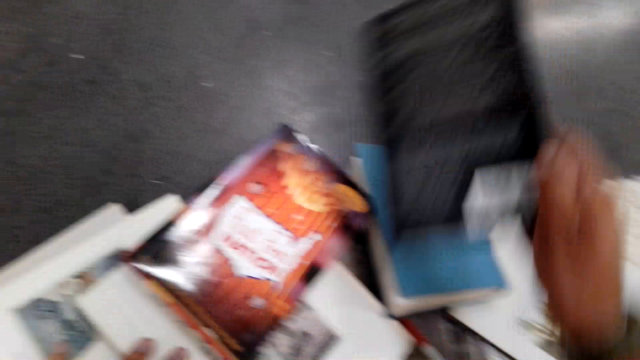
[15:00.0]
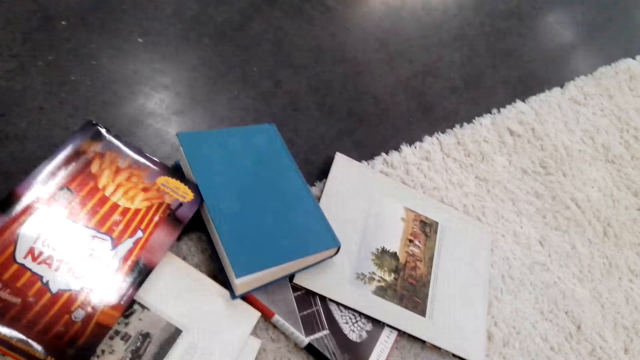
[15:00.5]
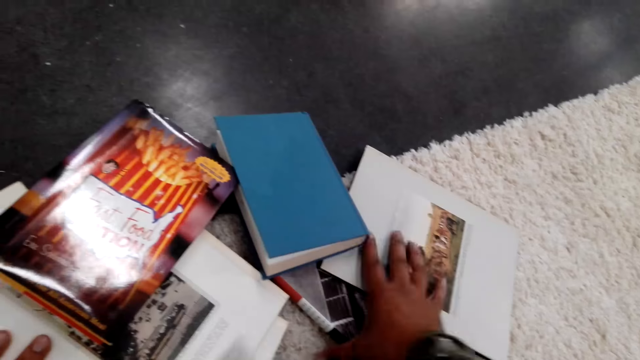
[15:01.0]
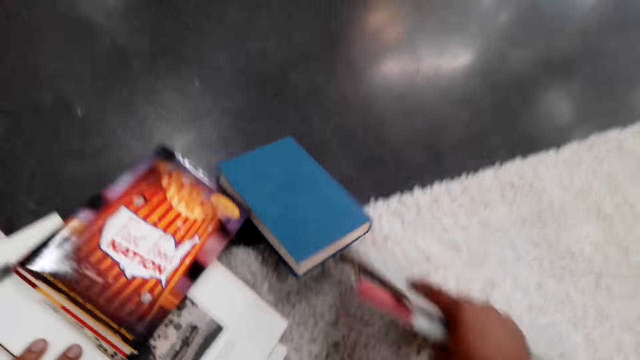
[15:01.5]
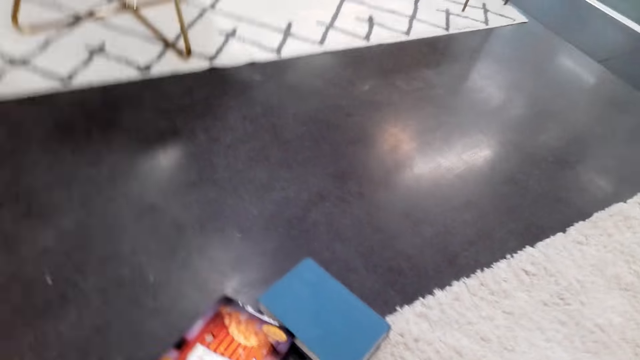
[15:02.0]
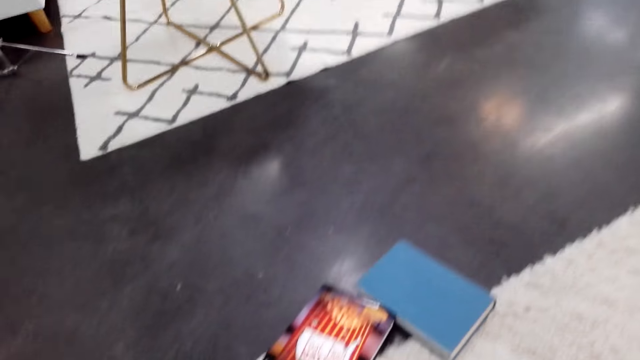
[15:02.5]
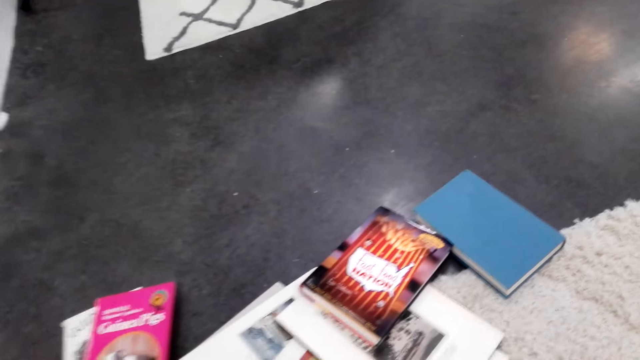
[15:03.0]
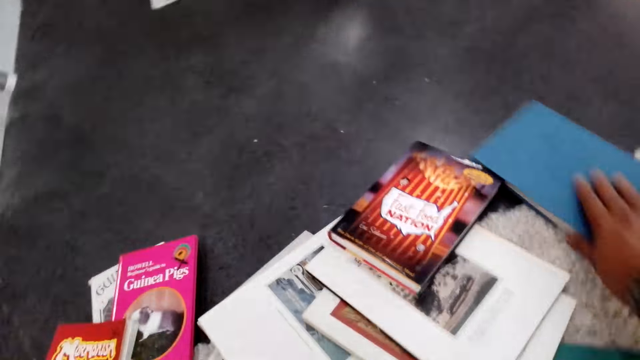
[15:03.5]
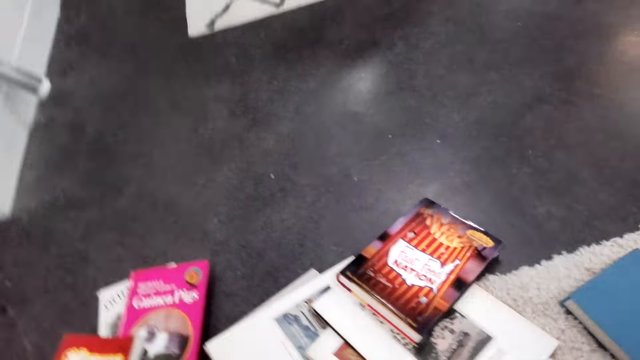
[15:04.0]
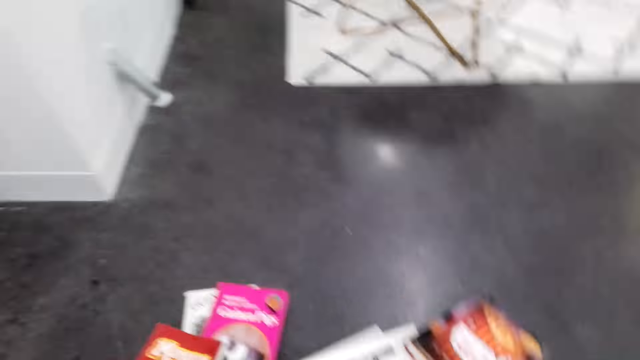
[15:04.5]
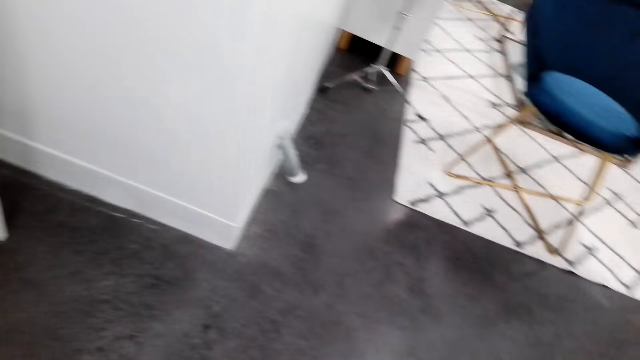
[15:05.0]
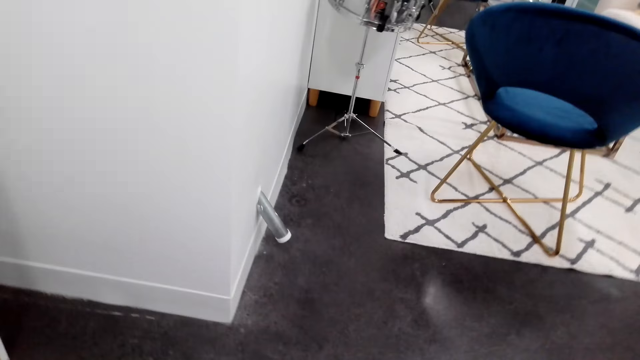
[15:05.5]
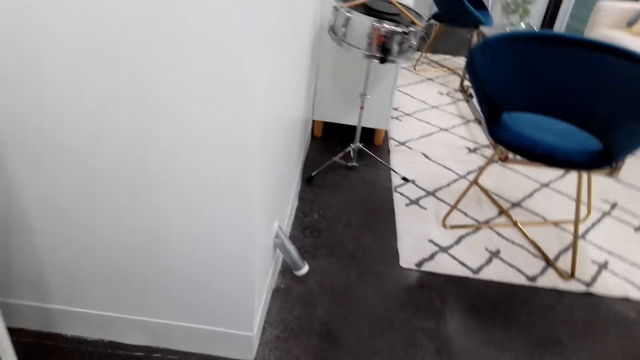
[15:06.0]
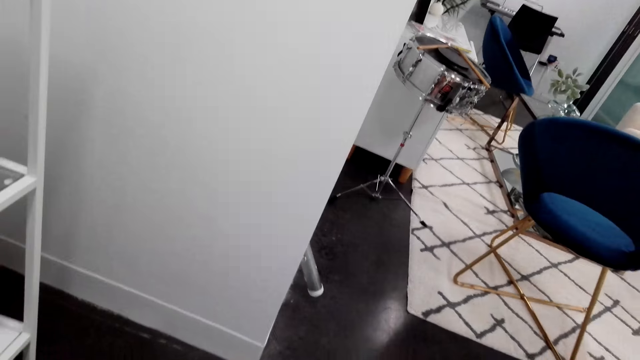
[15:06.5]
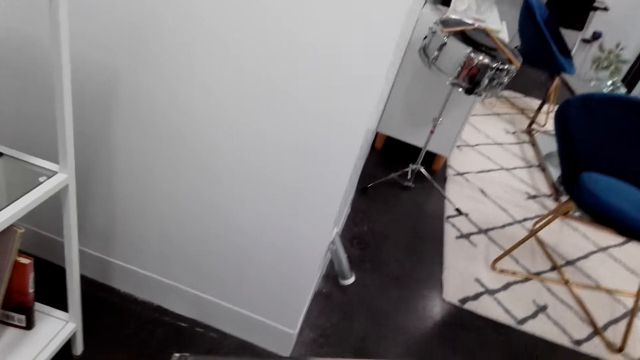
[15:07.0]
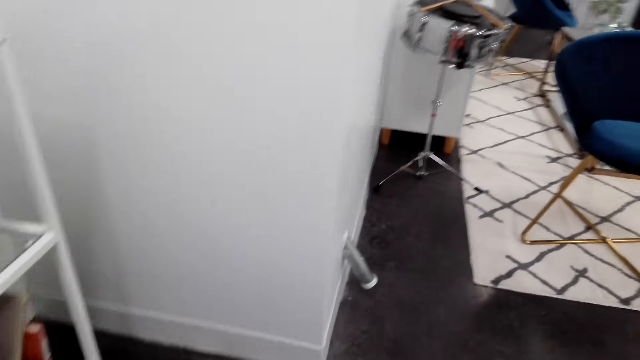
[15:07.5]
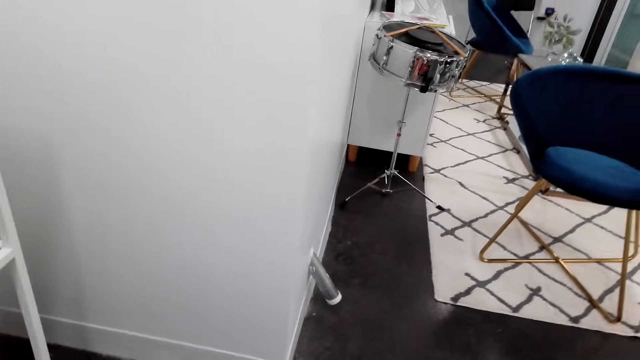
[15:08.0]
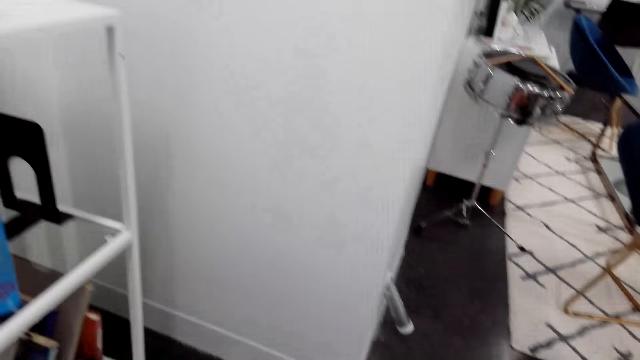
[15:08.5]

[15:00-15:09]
The camera wearer puts the book away. They pick books from the floor and put the books away. They pick a book from the floor.

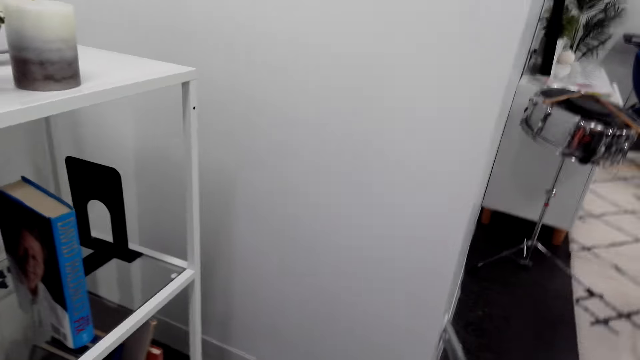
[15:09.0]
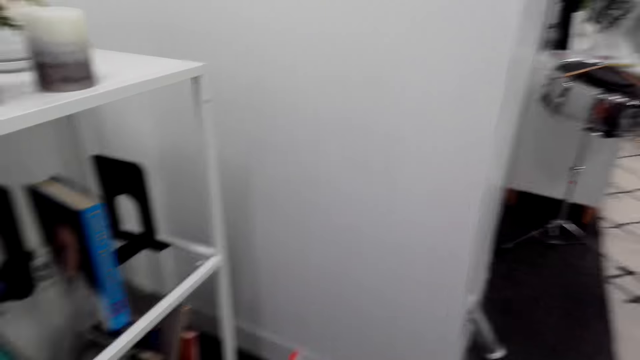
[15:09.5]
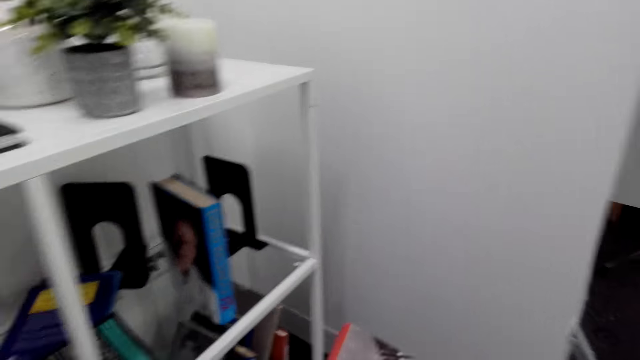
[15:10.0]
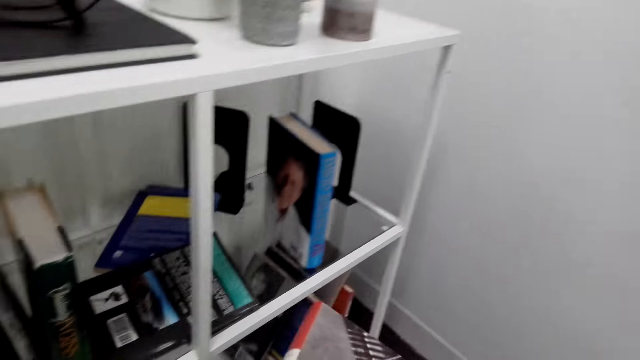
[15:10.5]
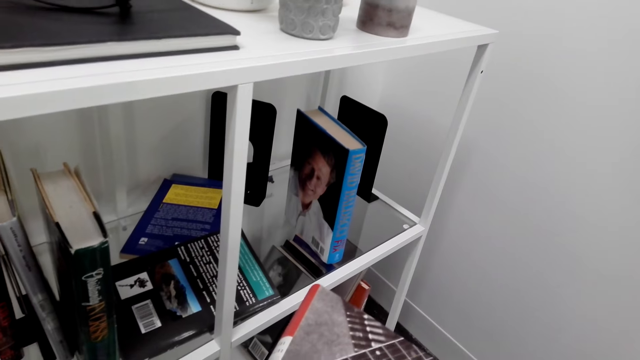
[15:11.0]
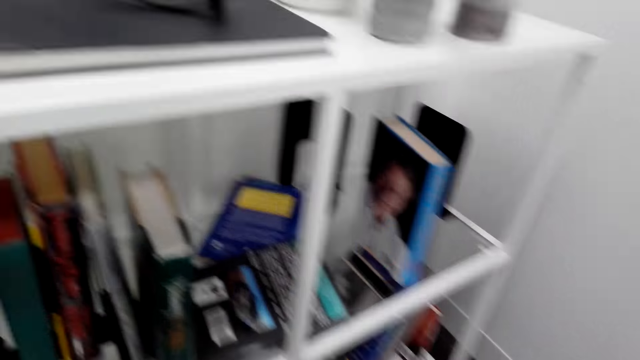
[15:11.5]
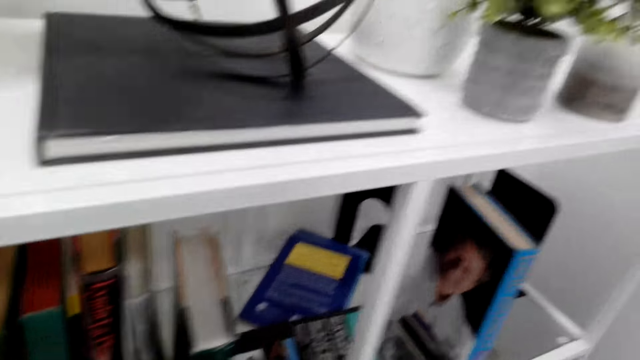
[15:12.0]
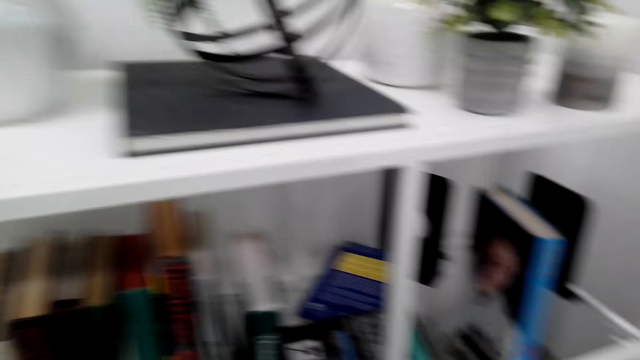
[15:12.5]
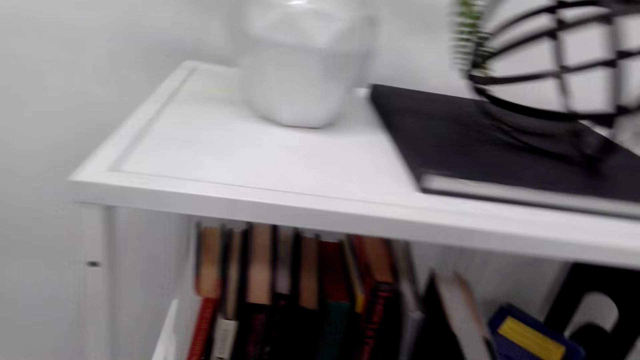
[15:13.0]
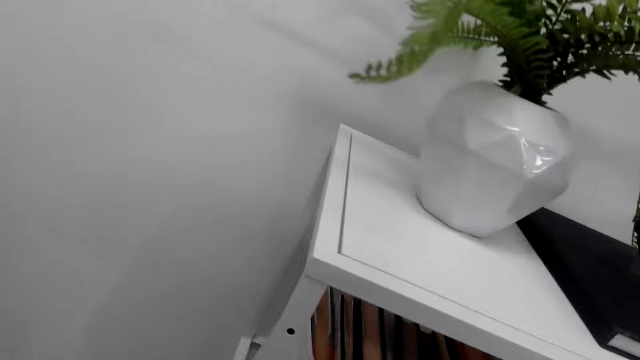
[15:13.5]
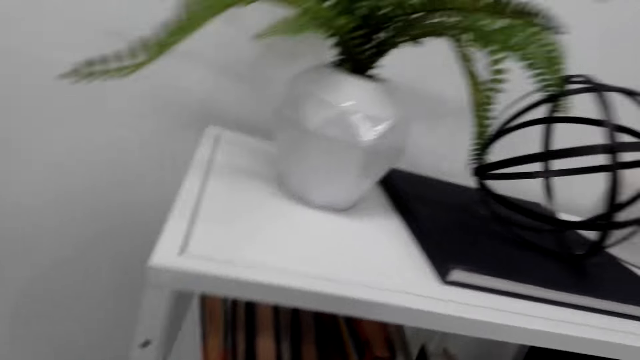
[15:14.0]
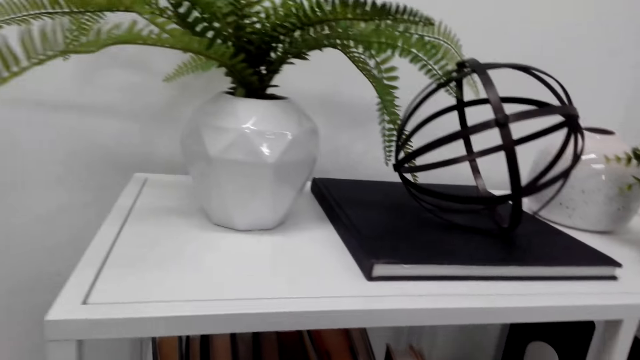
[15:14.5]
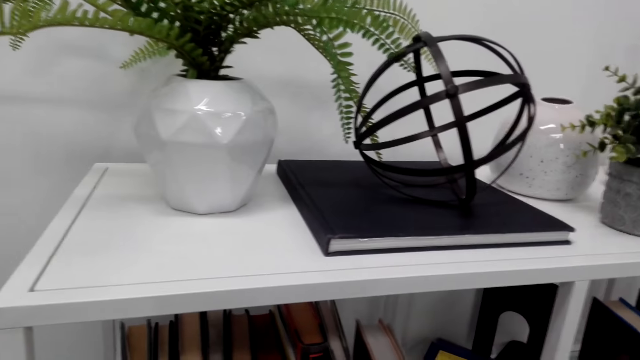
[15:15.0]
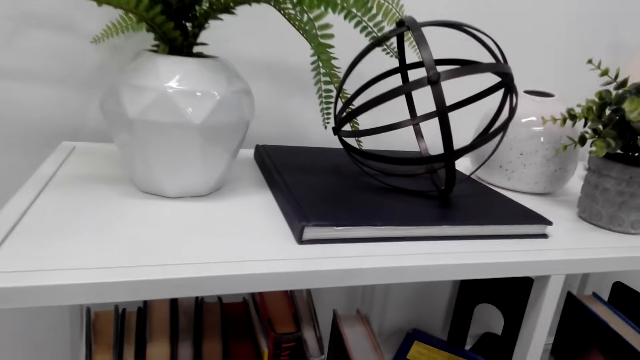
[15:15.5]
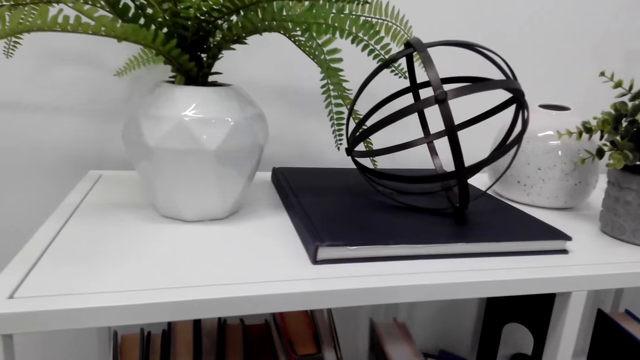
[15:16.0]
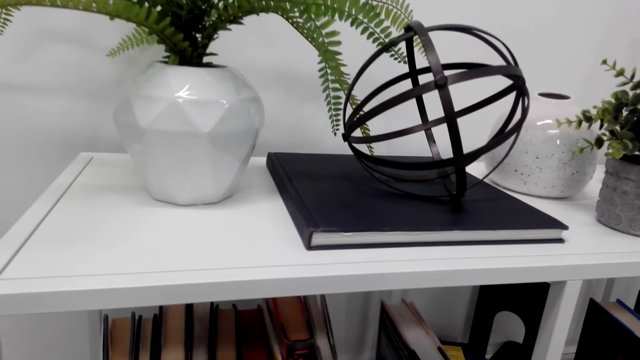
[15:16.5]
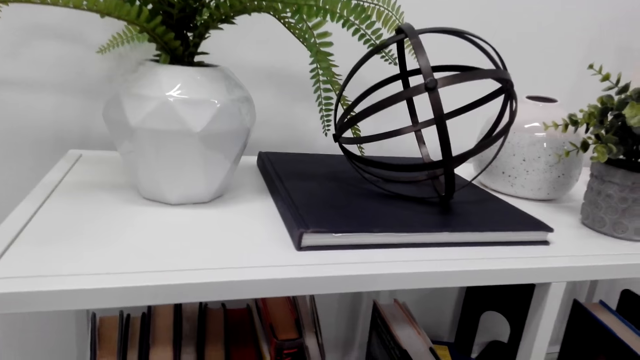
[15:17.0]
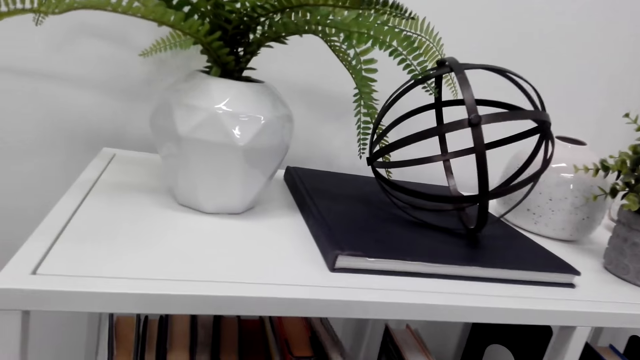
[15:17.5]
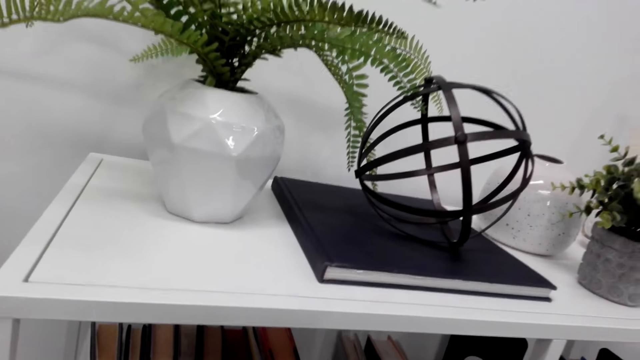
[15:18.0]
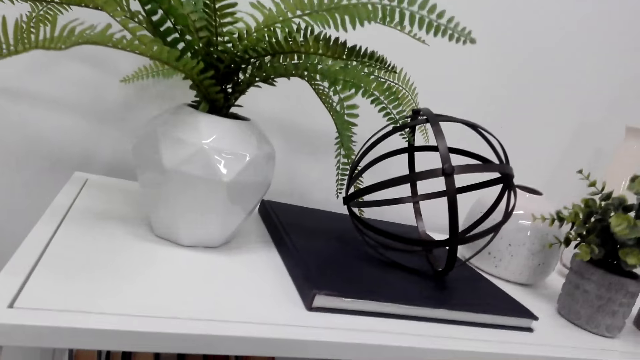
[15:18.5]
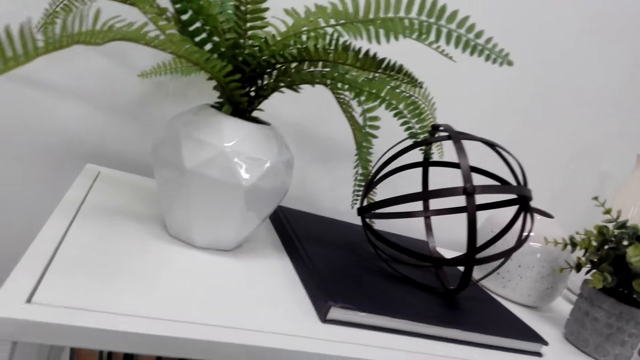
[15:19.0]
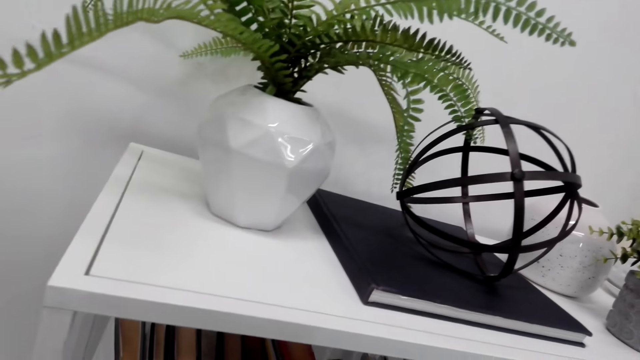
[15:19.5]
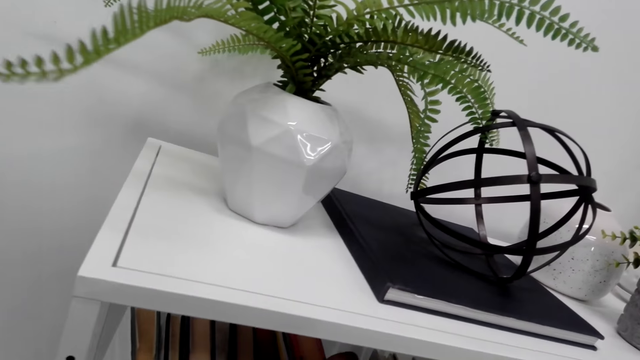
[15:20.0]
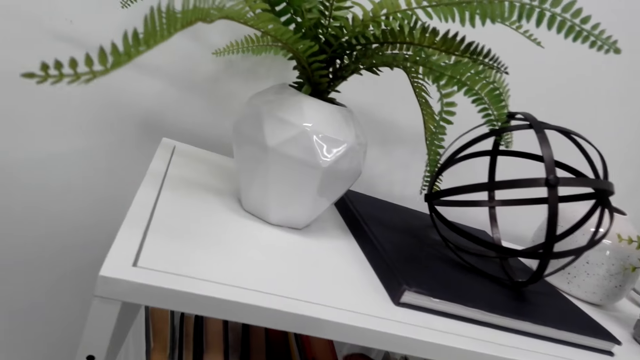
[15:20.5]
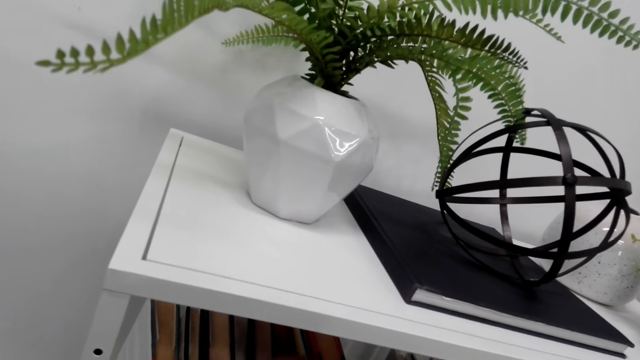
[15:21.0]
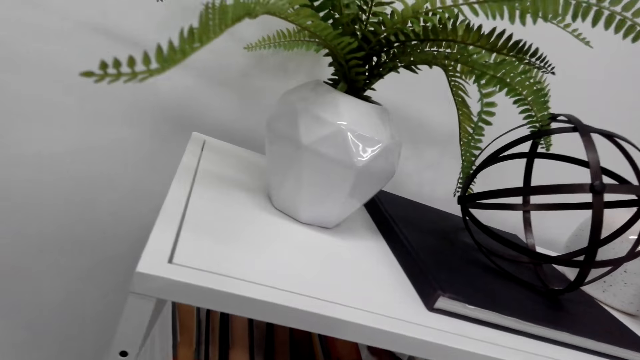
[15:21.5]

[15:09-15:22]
The camera wearer arranges the books on the book shelf. They put the books on the book shelf.
